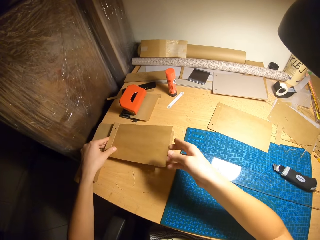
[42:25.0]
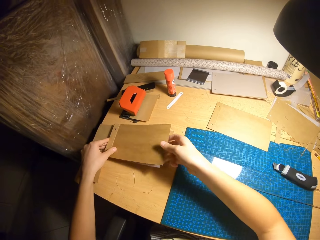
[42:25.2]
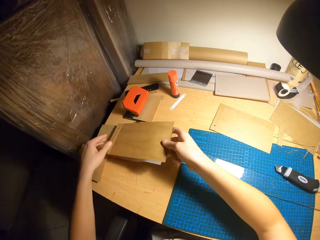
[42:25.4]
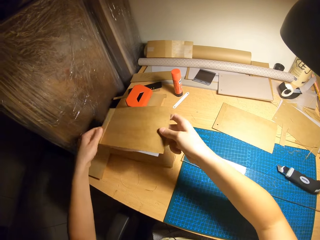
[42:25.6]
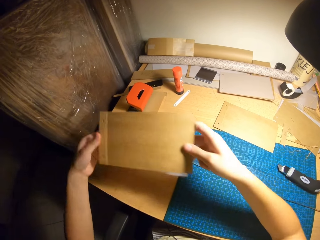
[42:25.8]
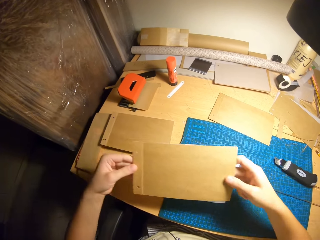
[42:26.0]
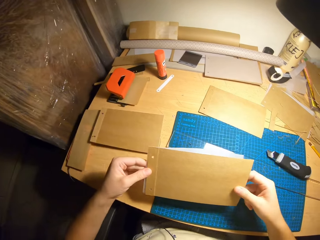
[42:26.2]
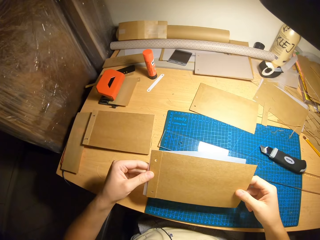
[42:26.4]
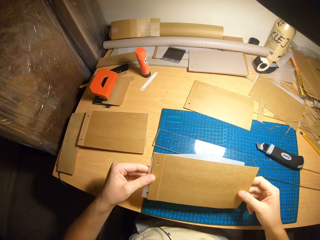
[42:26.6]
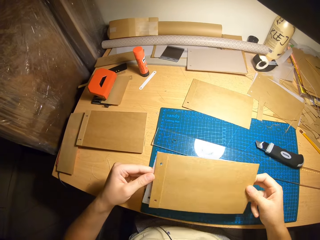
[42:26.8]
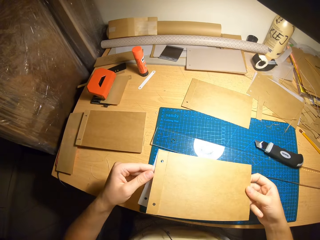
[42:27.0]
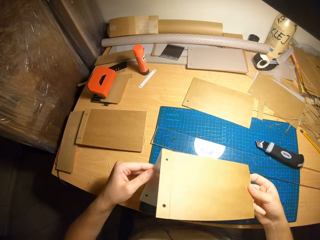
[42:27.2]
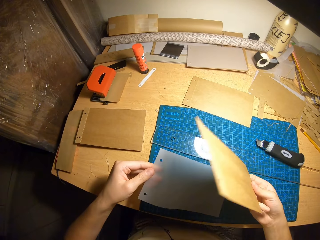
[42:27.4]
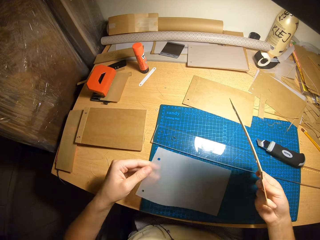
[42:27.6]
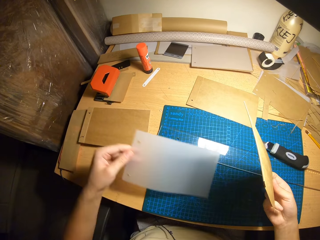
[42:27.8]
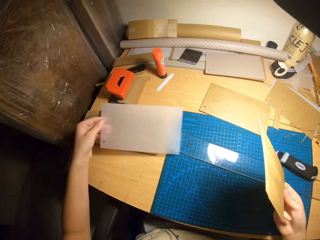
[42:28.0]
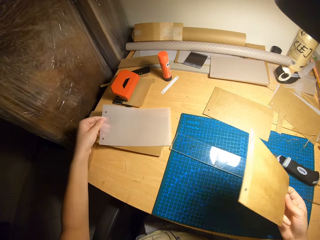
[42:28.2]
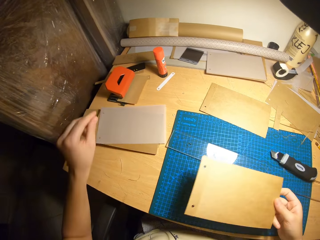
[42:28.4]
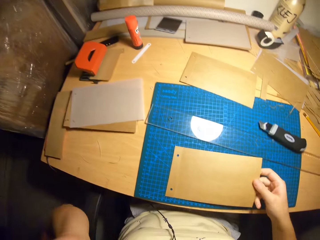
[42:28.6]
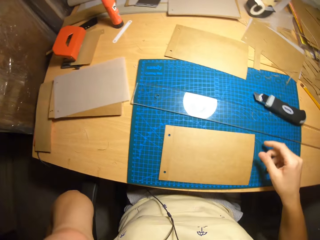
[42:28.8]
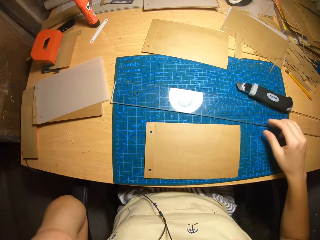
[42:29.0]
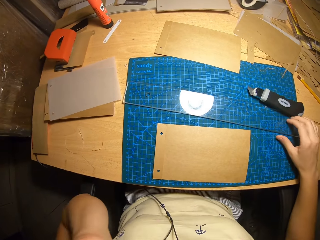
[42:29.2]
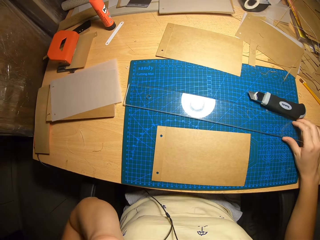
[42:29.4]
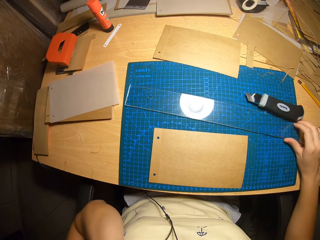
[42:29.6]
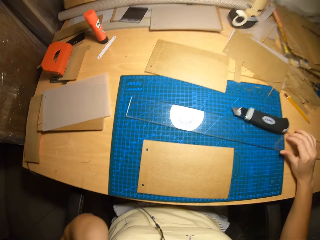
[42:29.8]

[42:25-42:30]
The camera wearer holds the manila paper with her hands. They separate the kraft papers with both hands. They drop the kraft paper in his left hand on a pile on the worktable, and drop the kraft paper in his right hand on the worktable.

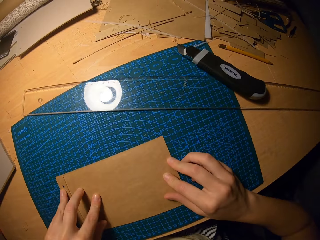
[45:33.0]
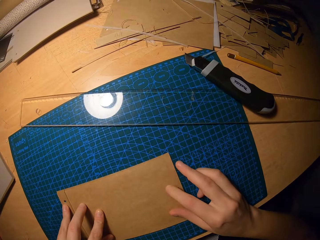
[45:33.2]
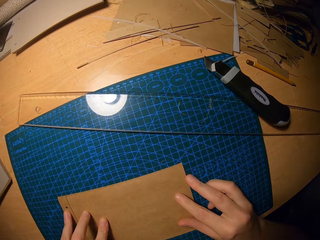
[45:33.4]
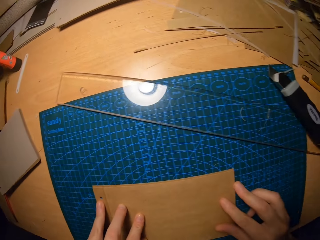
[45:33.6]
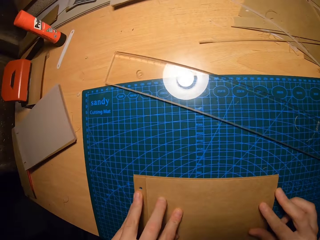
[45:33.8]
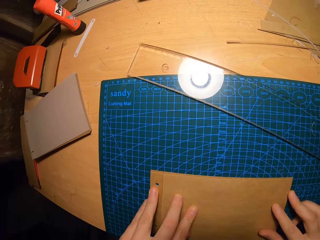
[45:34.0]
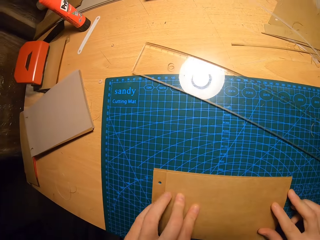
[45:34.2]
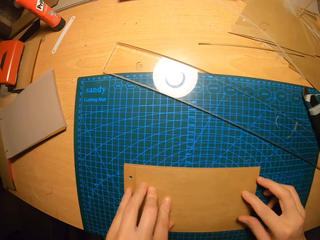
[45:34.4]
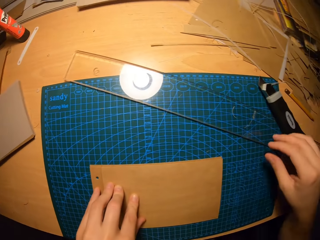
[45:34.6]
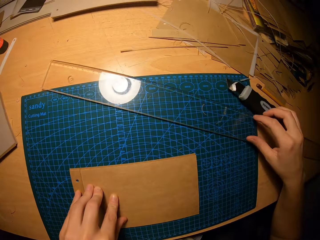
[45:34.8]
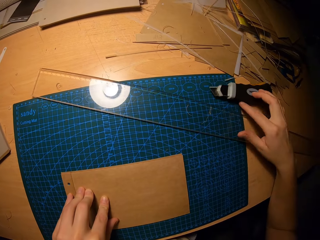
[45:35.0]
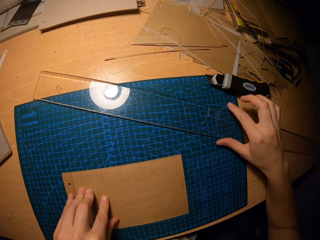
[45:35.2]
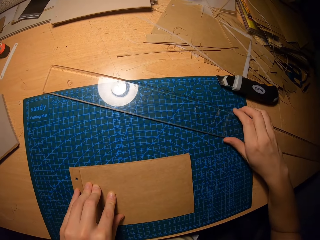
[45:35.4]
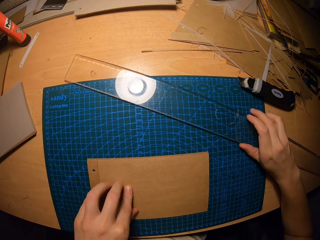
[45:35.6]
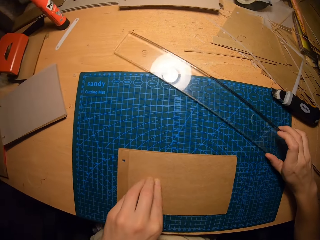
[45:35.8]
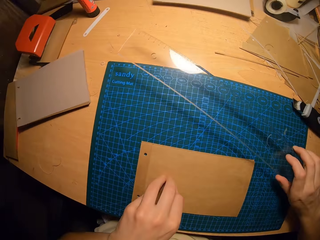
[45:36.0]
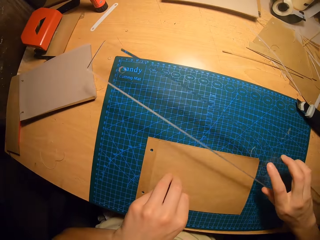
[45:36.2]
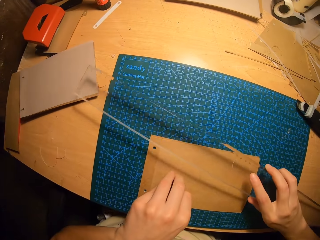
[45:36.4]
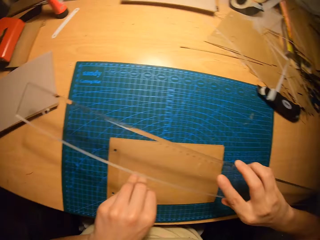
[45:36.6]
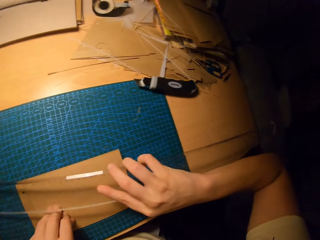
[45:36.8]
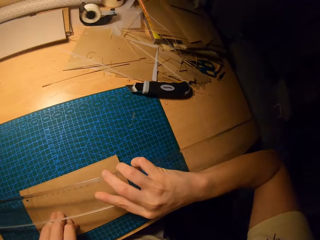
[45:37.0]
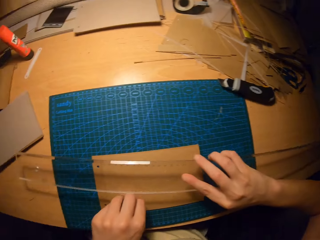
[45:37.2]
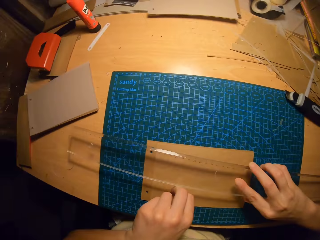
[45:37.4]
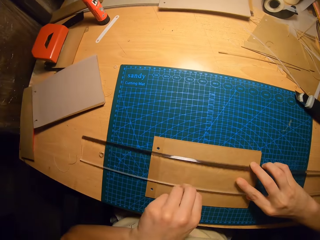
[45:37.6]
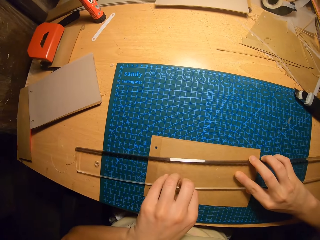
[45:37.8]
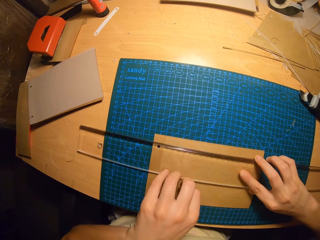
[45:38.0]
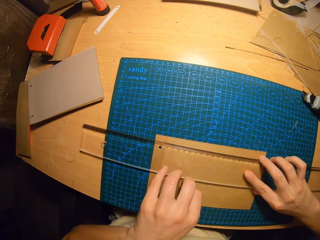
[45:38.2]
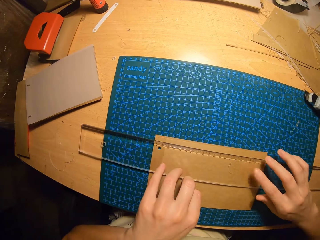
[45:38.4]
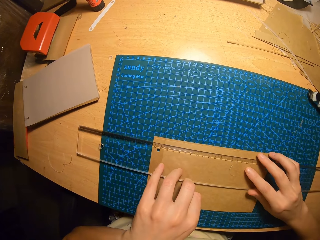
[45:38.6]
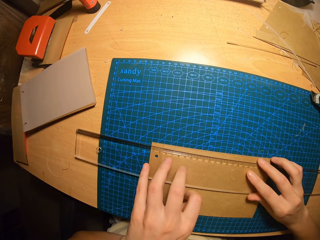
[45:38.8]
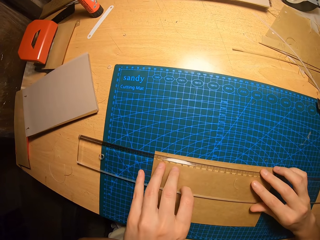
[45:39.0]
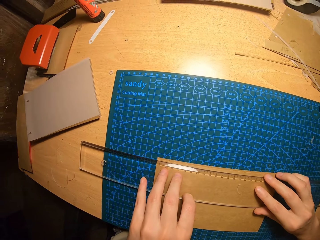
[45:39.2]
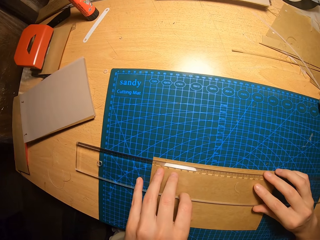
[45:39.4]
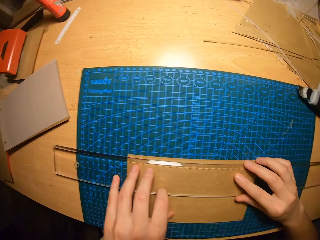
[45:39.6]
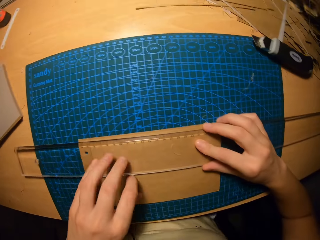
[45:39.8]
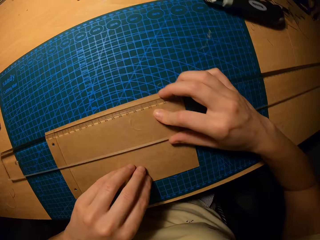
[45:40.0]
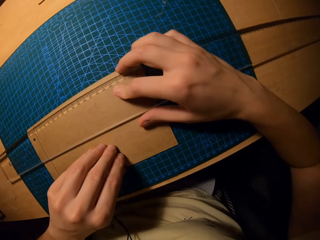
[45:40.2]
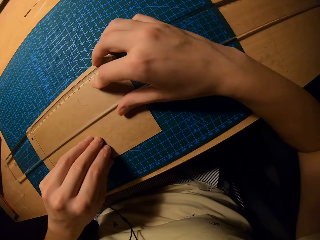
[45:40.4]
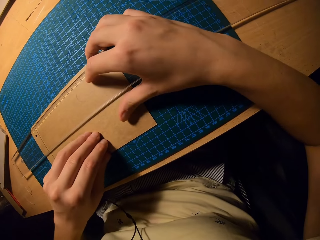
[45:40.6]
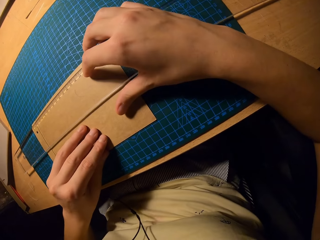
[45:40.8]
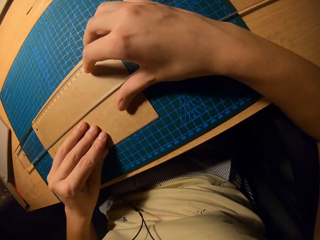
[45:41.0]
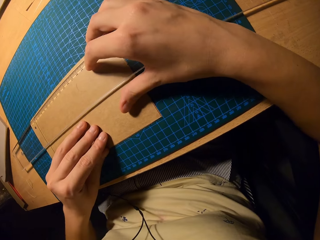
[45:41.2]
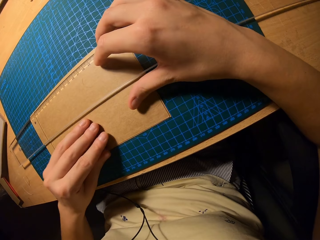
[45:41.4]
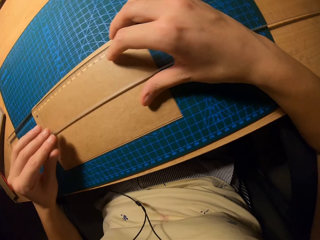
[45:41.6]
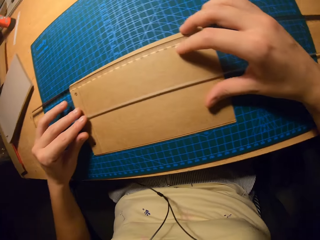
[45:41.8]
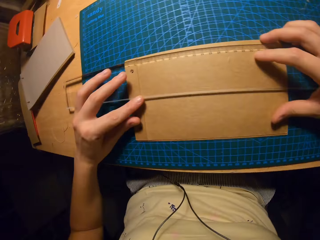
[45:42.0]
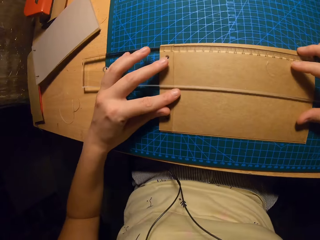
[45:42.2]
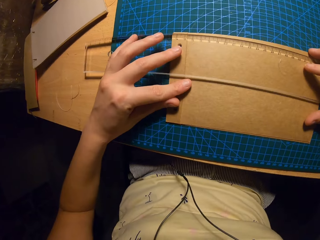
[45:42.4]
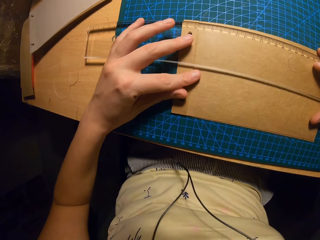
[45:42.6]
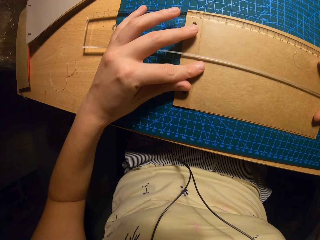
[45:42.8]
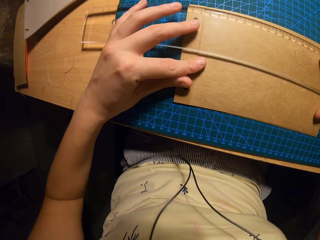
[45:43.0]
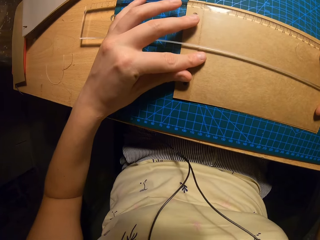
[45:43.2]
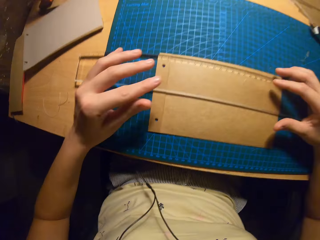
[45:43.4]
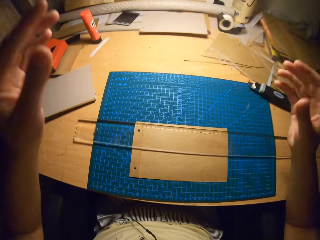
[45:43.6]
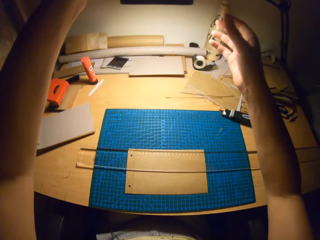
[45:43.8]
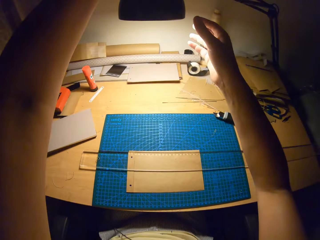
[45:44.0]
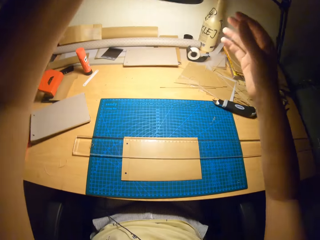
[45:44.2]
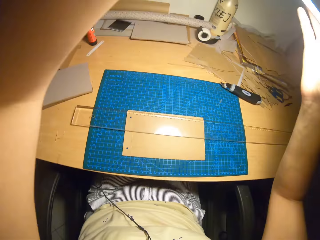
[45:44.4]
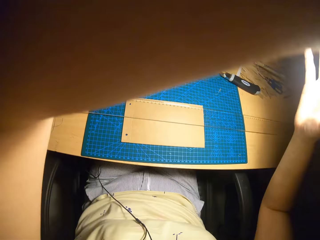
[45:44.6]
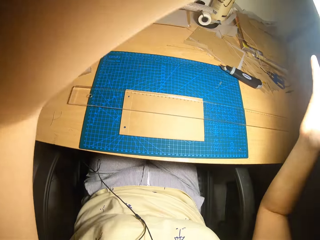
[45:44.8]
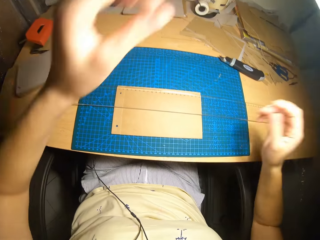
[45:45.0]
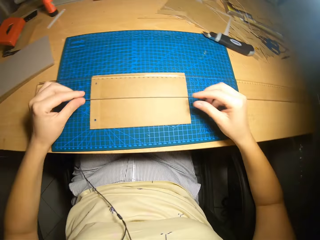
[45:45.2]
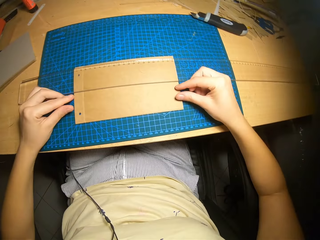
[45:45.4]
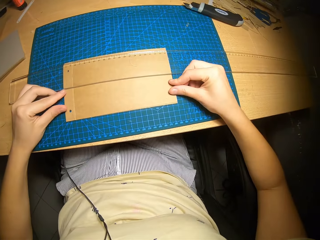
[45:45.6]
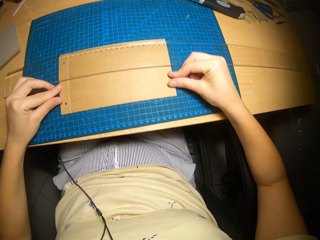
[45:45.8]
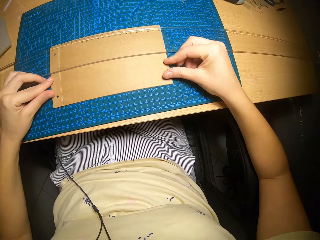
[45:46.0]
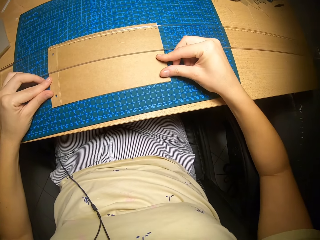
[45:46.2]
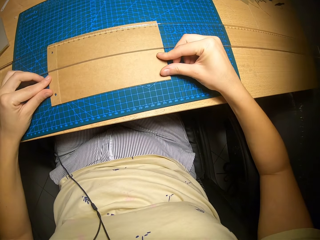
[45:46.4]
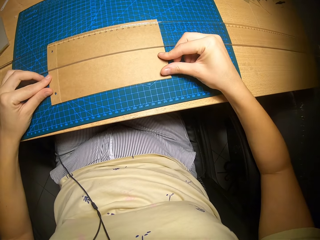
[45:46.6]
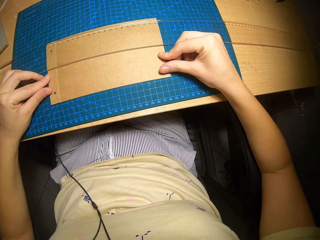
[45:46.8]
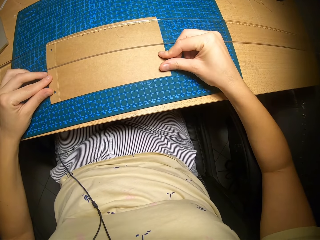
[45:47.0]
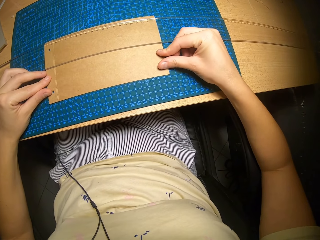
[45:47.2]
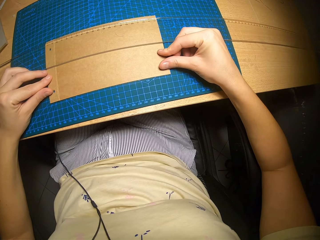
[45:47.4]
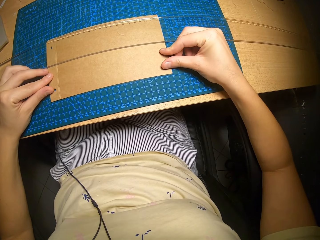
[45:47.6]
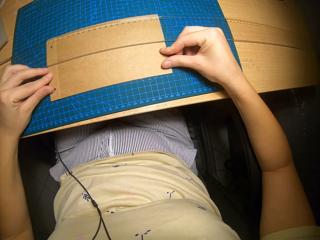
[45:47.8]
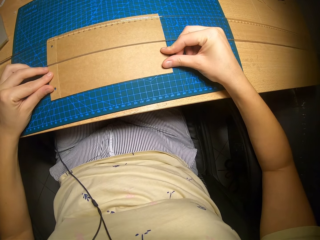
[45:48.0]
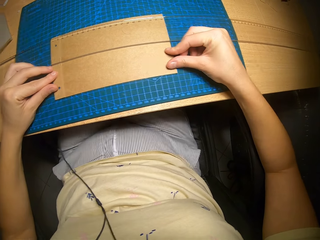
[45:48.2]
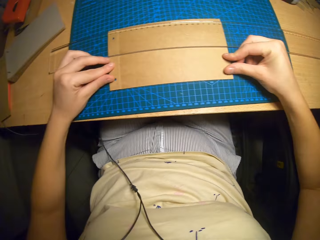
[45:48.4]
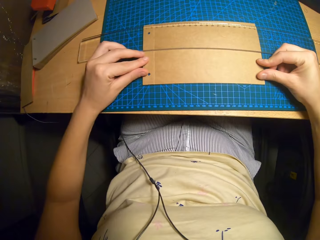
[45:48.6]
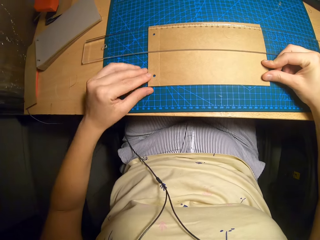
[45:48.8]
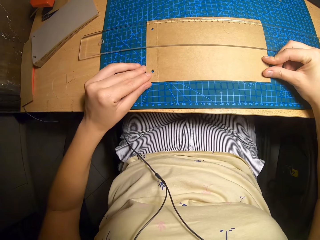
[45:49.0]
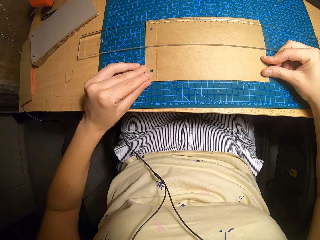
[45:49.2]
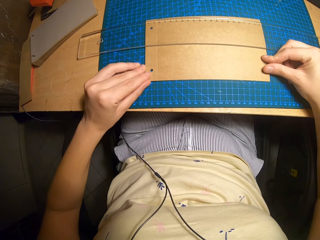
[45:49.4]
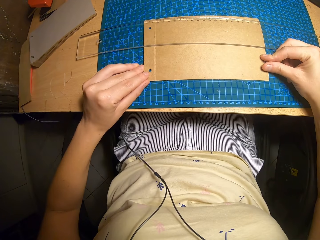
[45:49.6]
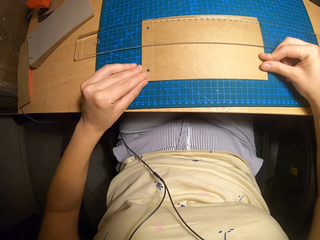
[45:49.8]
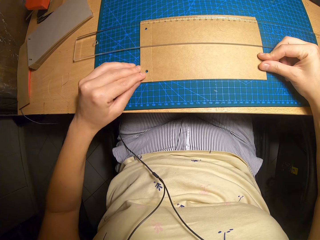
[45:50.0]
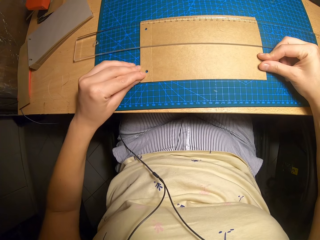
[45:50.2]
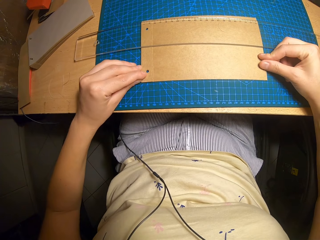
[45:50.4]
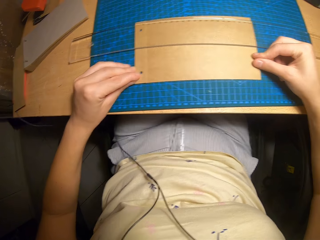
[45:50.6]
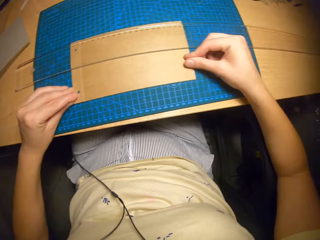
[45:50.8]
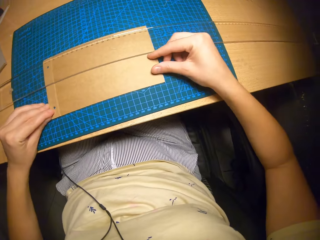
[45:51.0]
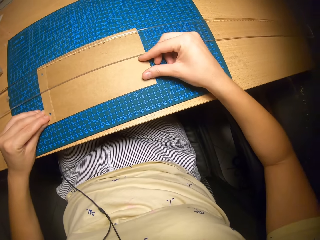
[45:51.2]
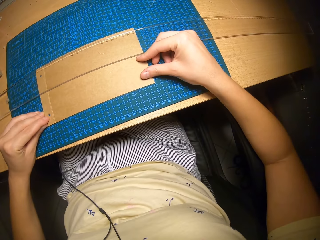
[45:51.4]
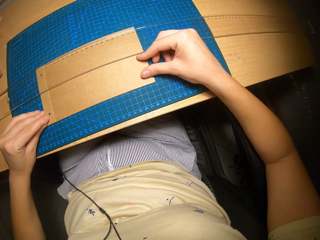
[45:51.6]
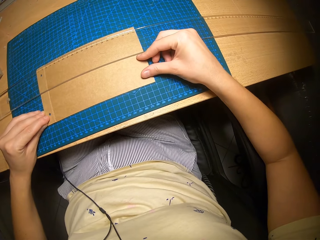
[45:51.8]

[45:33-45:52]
The camera wearer picks up a ruler on the table with his right hand. They place the ruler on the cardboards or manila papers on the table with his right hand. They hold the ruler on the manila papers on the table. They move the stand light with her left hand. They hold the manila papers with her hands. They align the cardboards on the cutting mat with his hands.
